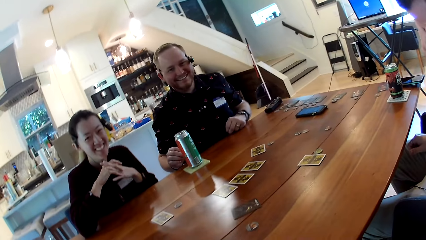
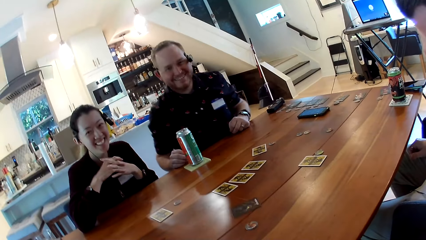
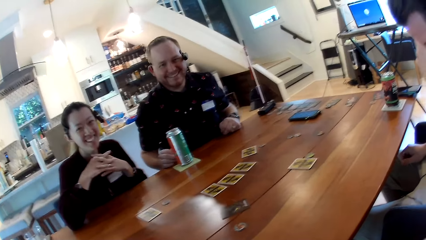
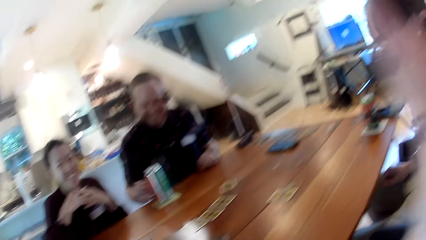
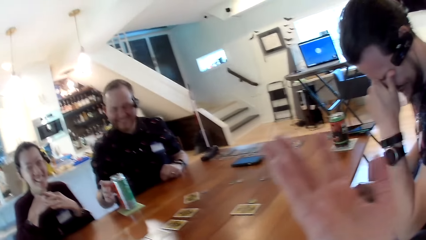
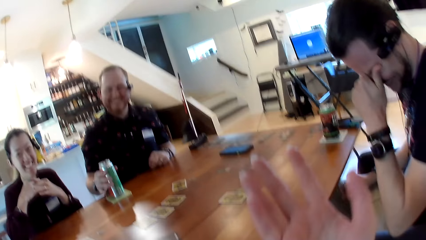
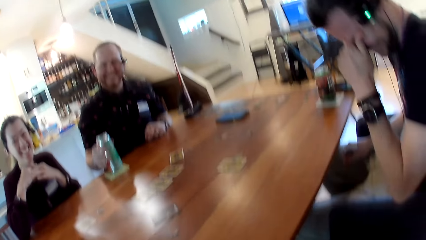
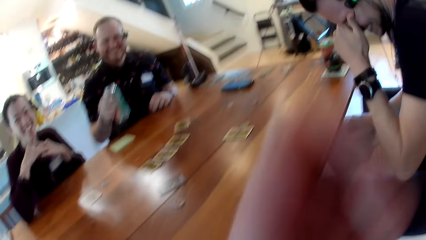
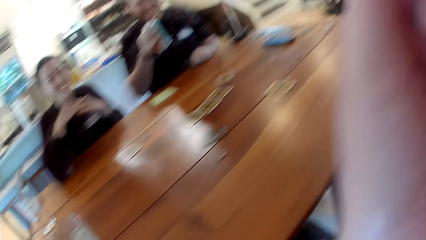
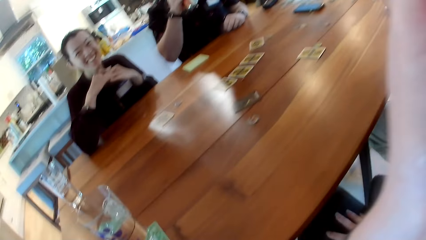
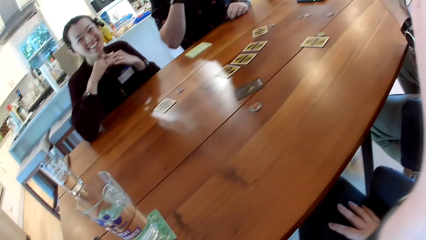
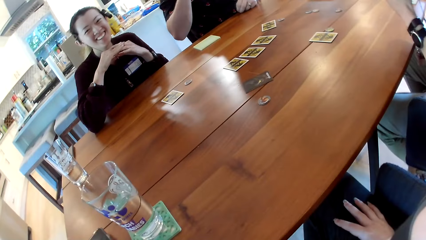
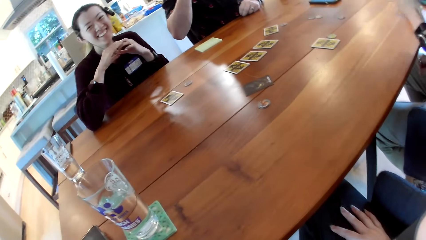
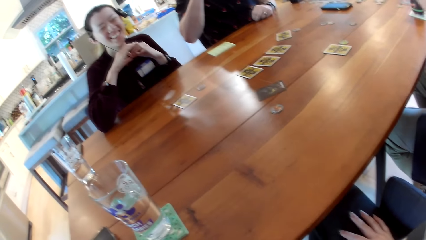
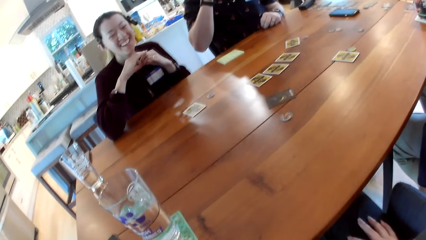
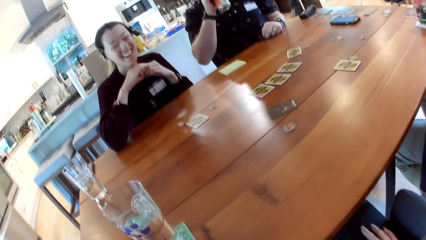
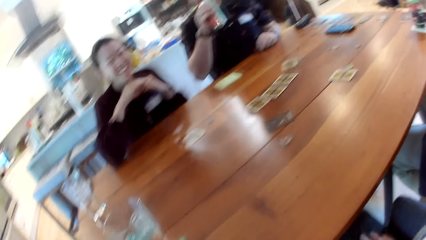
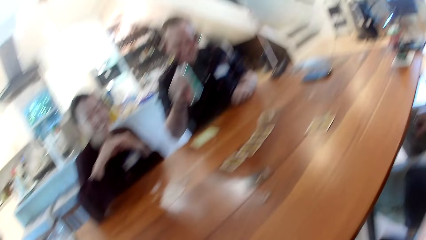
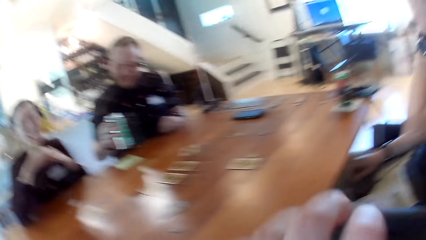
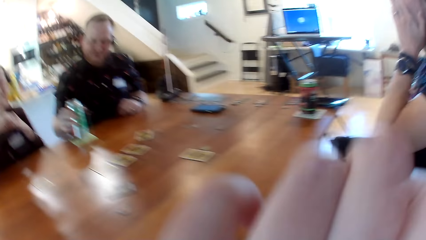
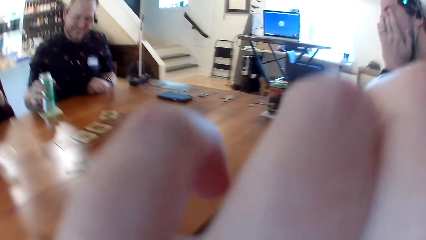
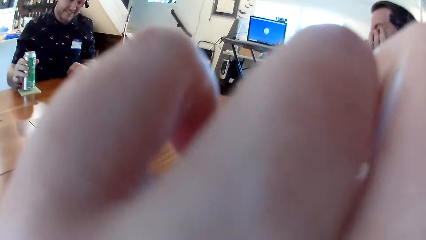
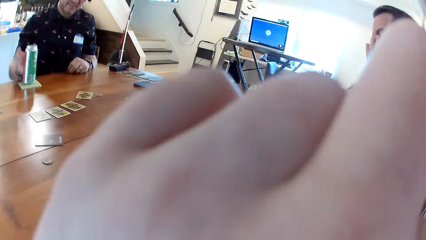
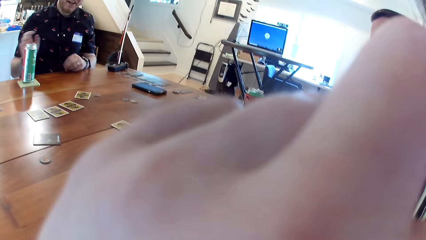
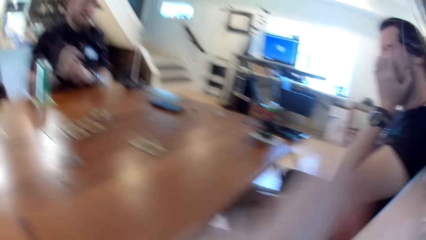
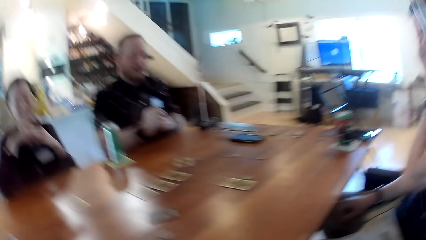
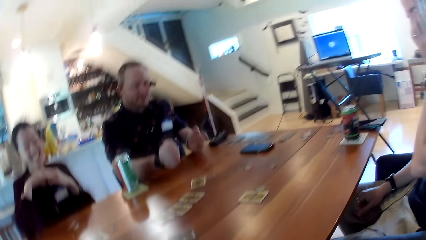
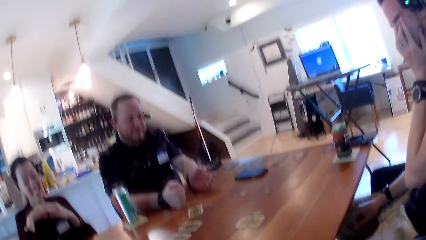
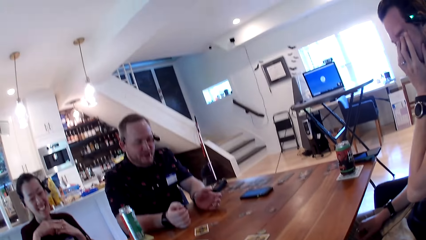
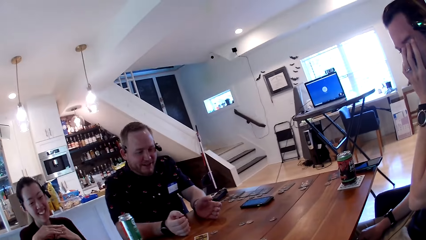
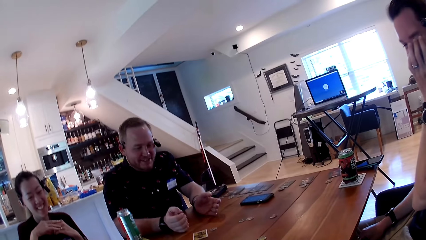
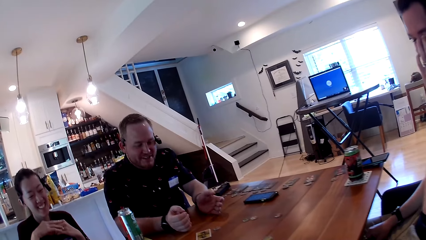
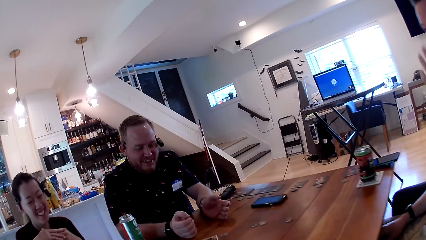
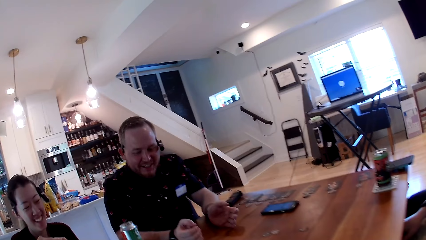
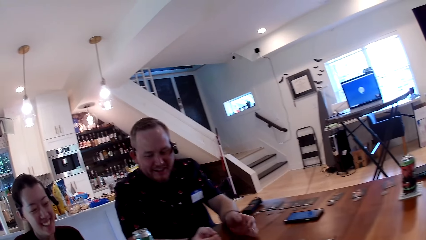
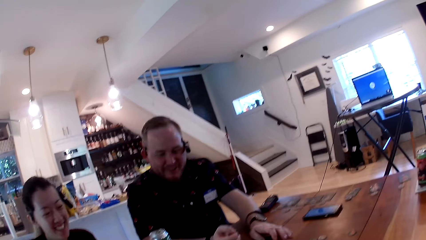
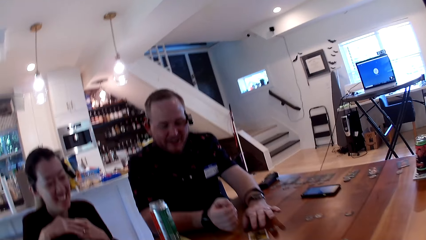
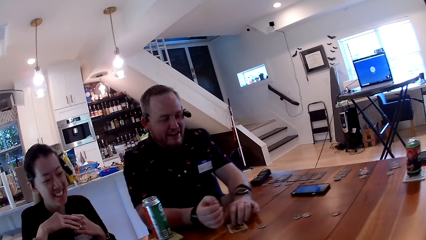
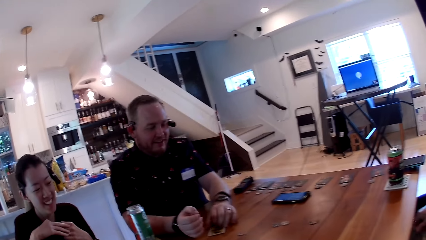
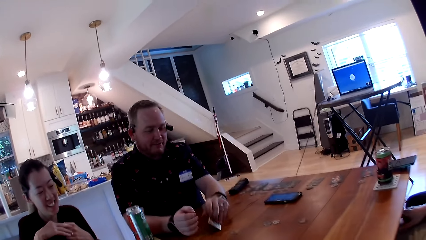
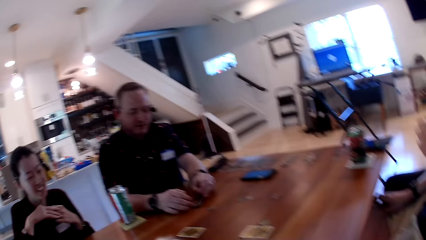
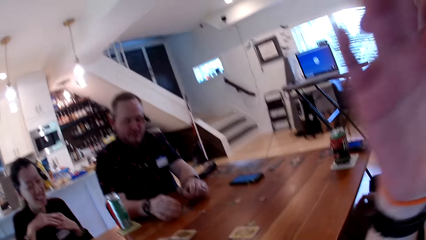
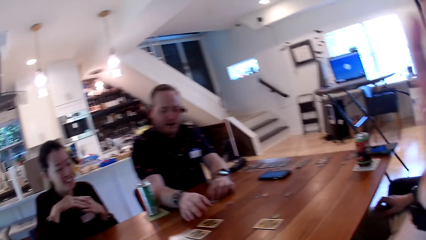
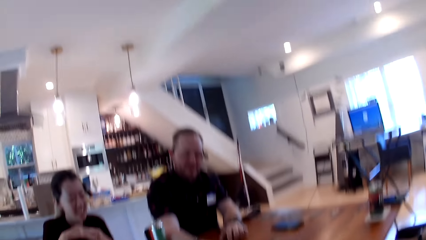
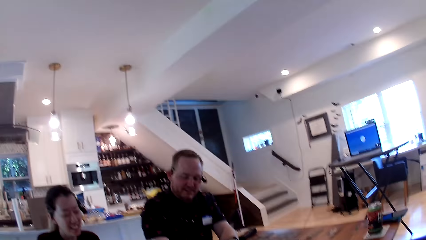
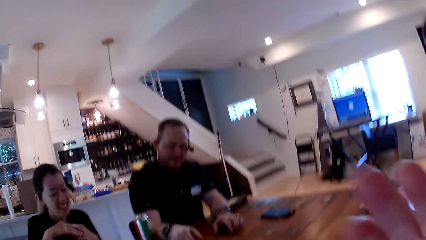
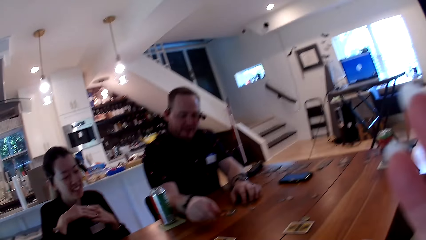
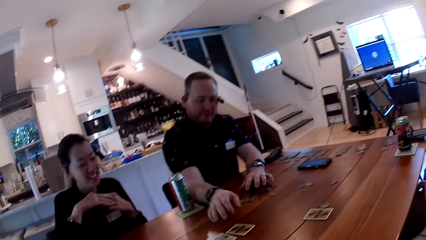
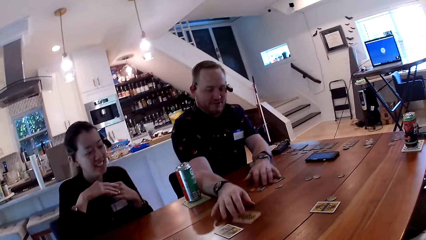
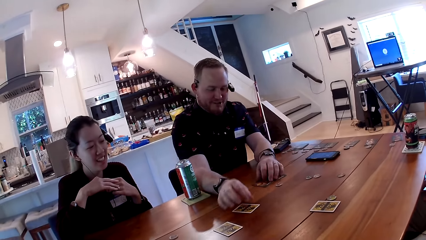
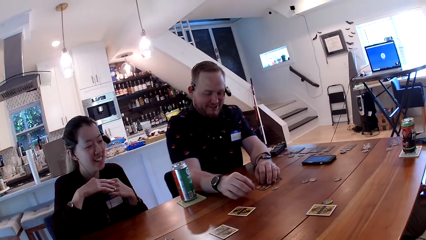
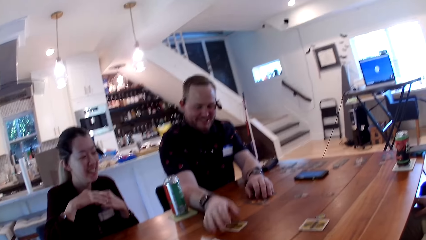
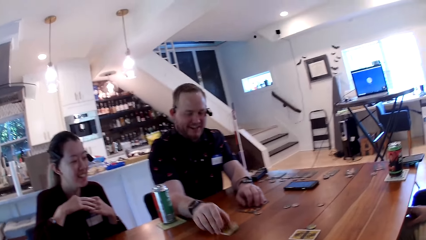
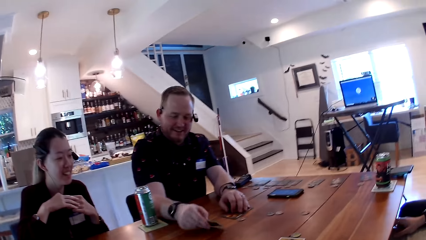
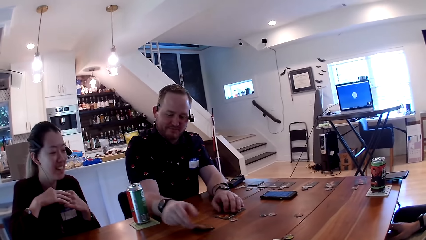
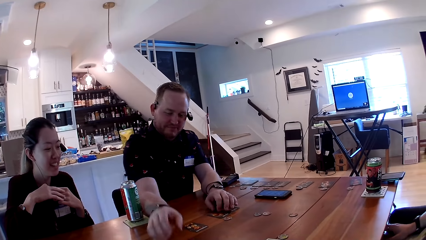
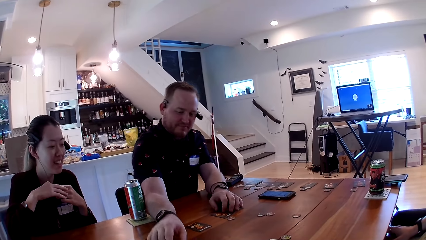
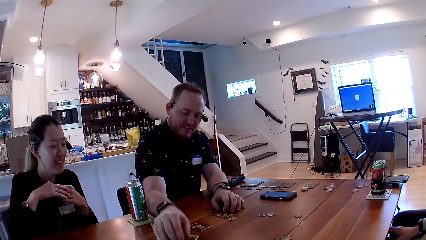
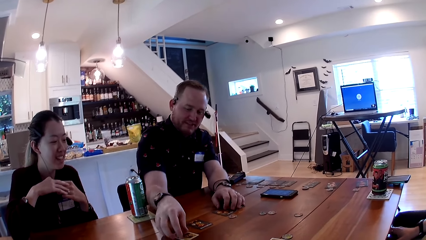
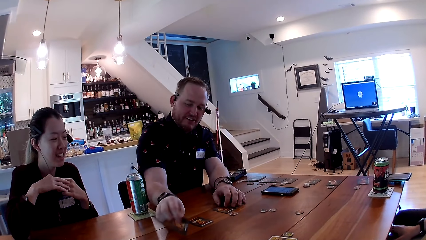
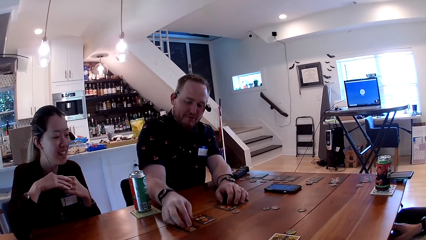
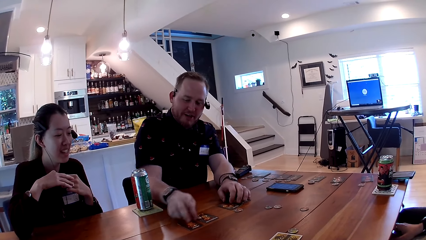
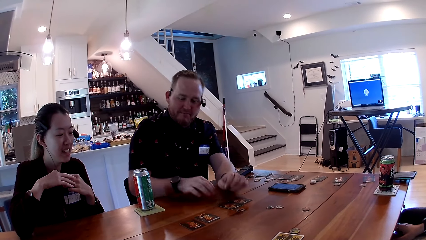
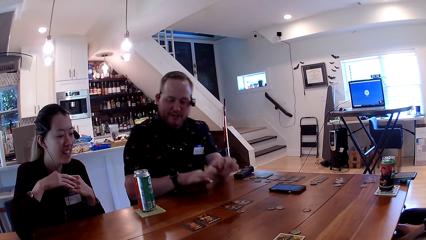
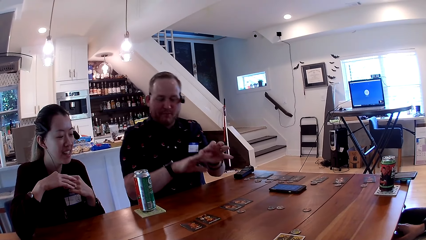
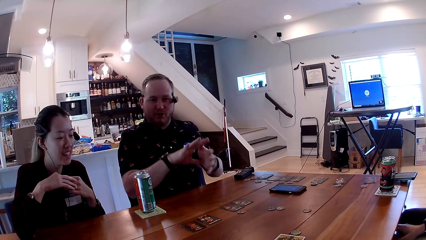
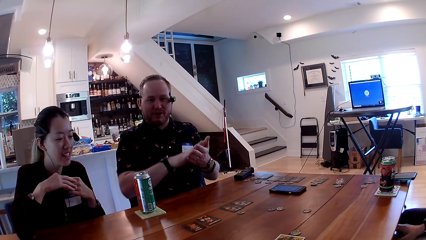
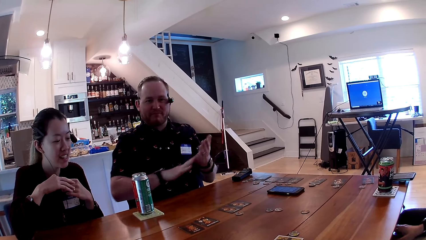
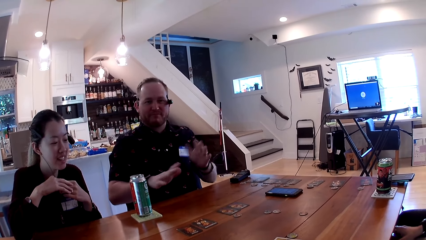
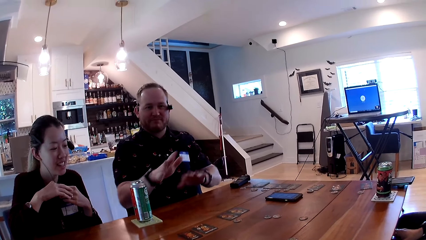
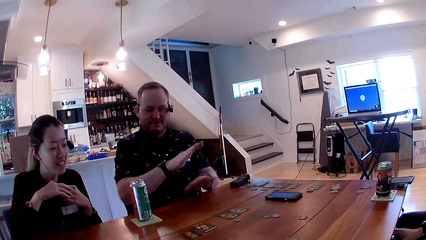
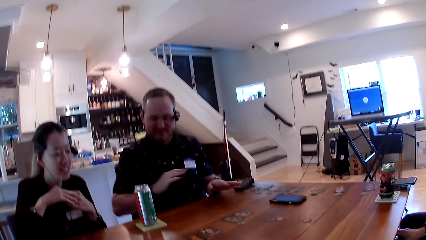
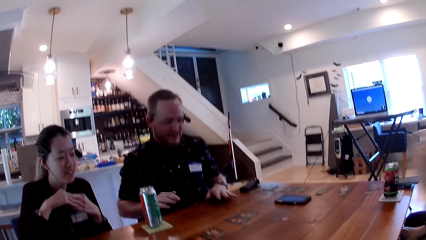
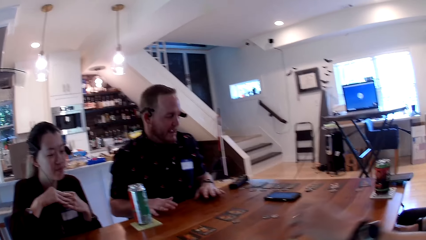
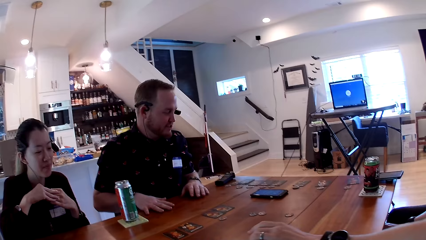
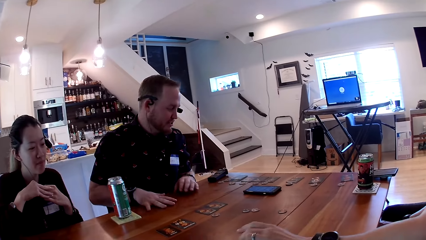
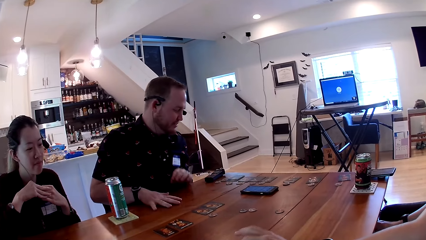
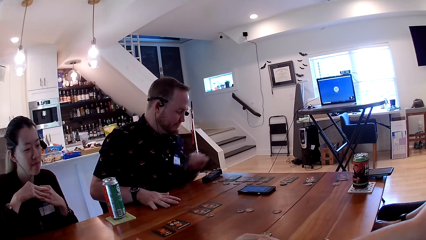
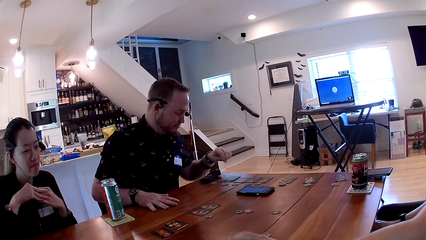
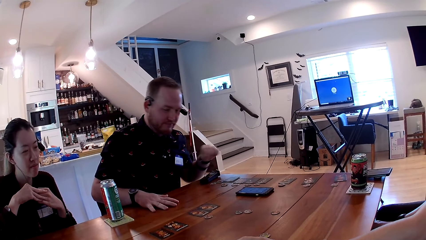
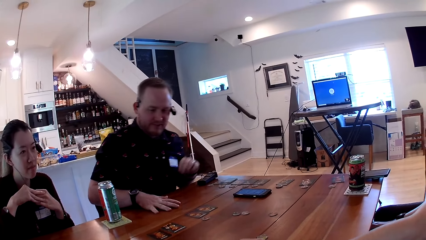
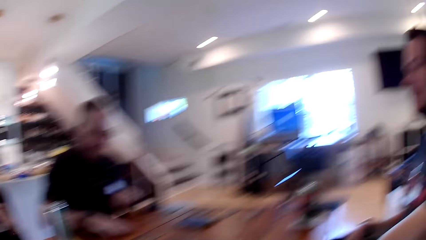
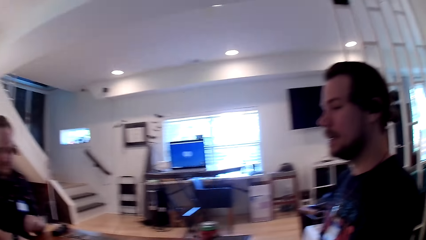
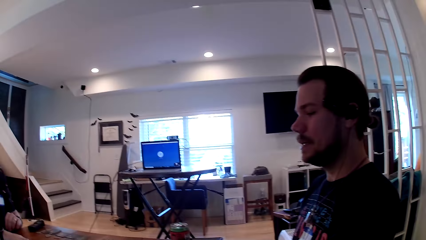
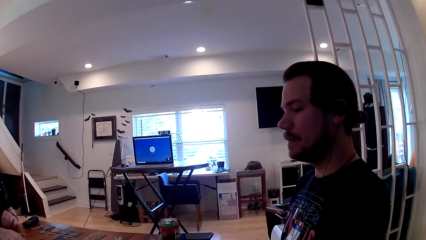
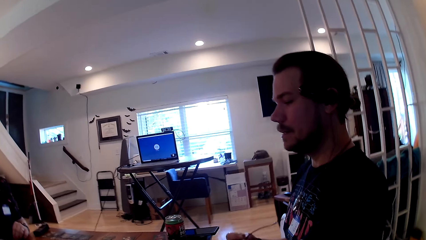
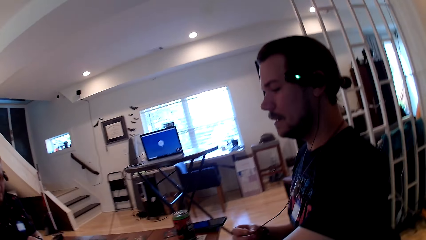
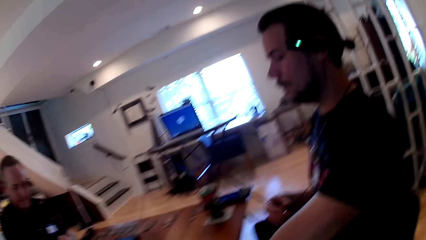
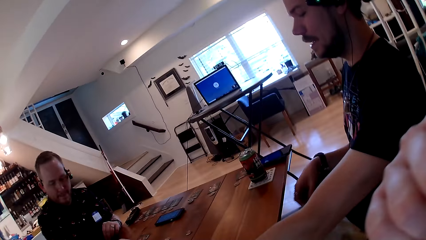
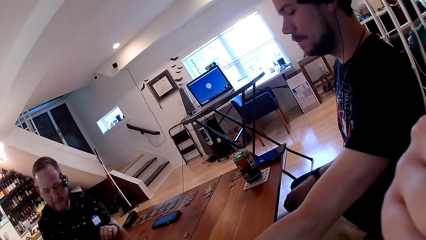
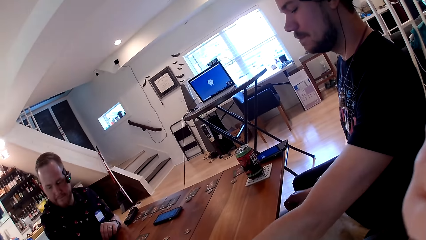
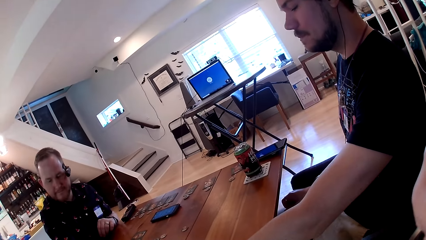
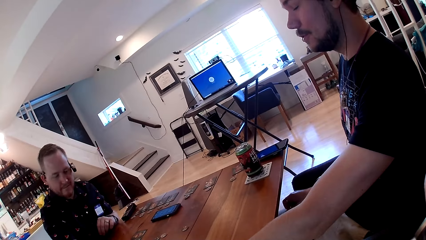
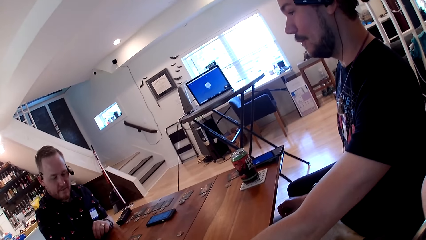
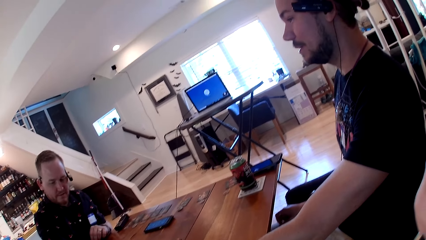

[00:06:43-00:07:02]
A man touches his face with his left hand. Another man picks up the can drink from the table with his right hand. He drinks from the can drink in his right hand. He drops the can drink on the table with his right hand. He flips the cards on the table with his hands.
